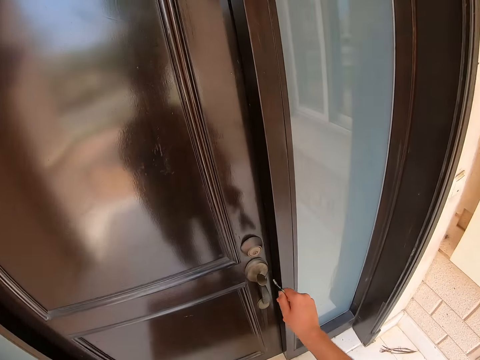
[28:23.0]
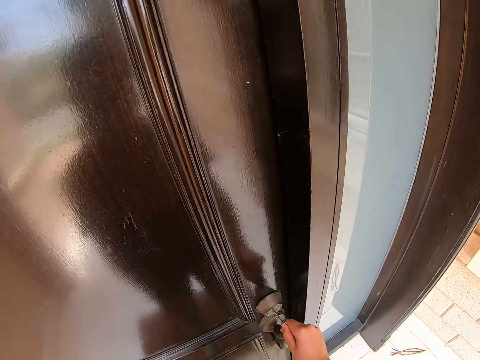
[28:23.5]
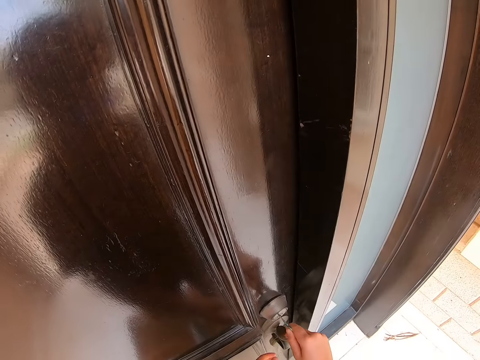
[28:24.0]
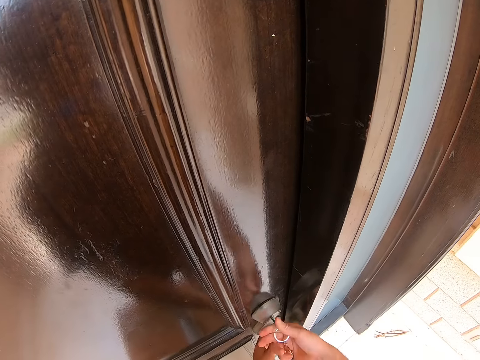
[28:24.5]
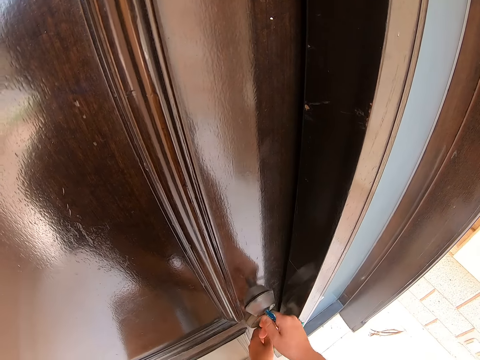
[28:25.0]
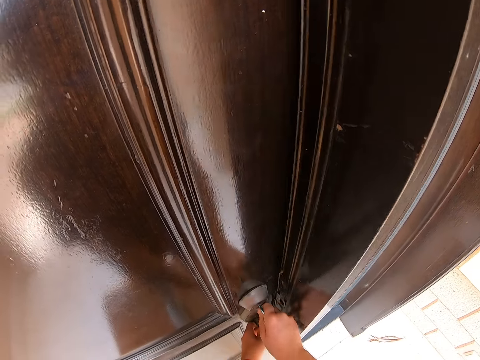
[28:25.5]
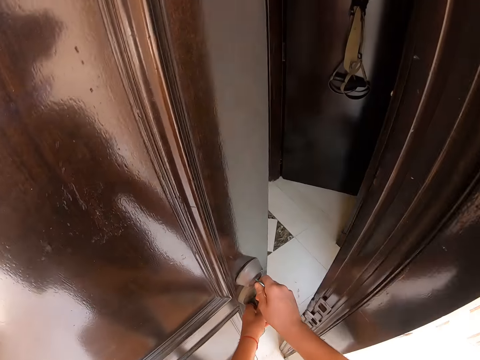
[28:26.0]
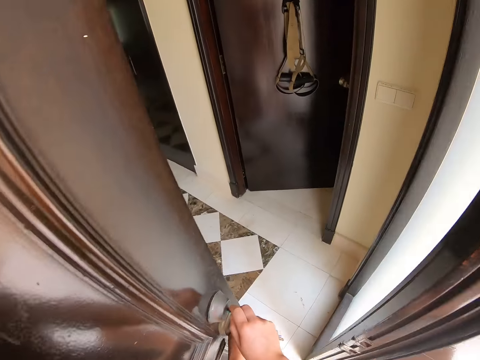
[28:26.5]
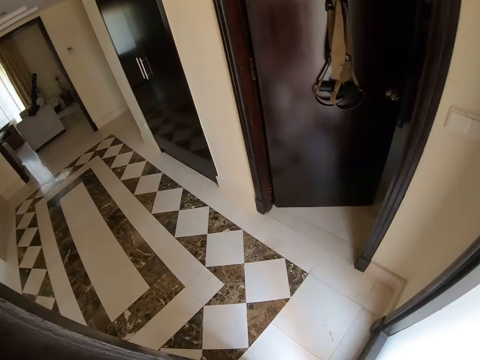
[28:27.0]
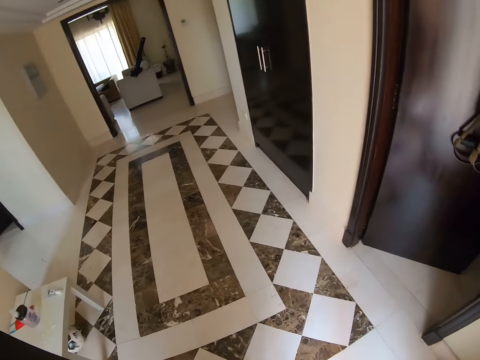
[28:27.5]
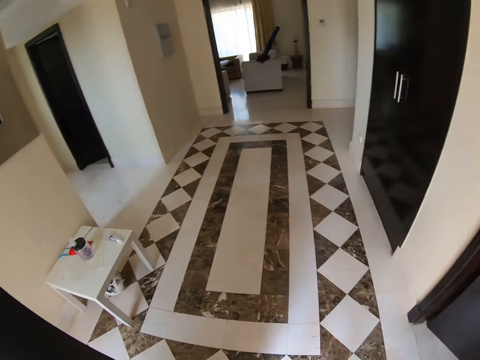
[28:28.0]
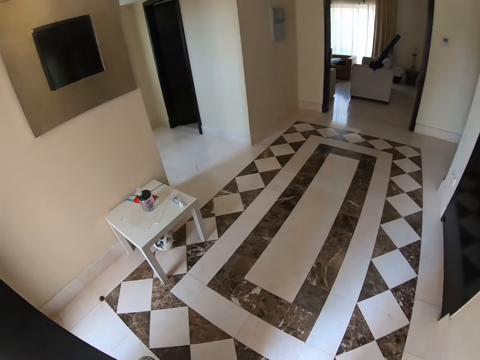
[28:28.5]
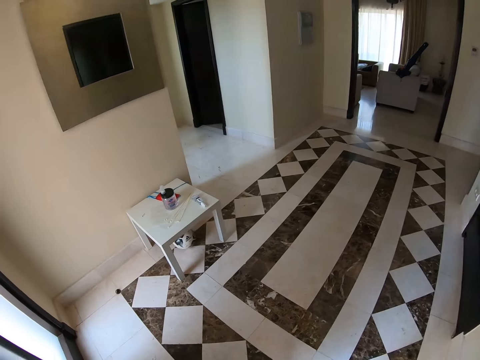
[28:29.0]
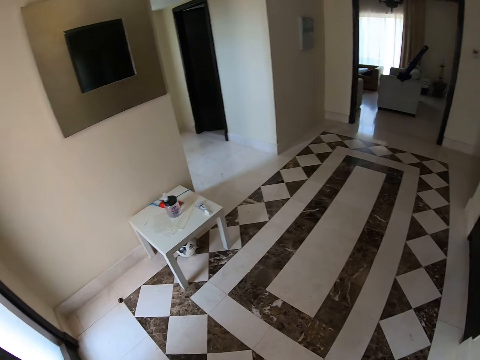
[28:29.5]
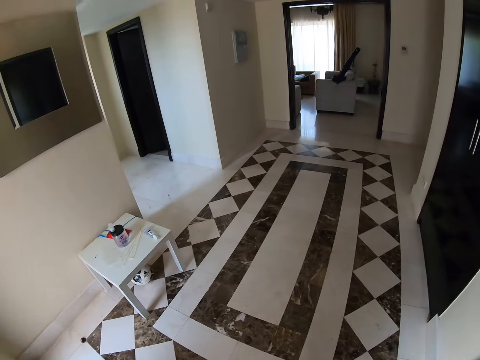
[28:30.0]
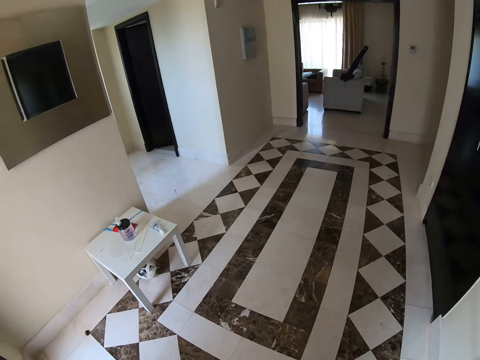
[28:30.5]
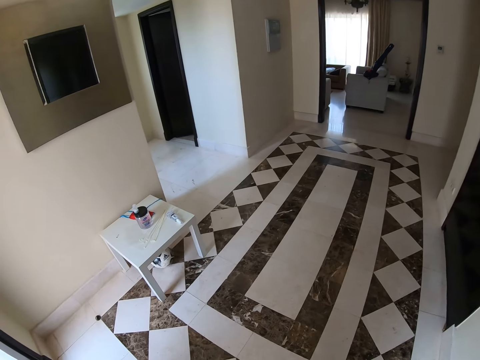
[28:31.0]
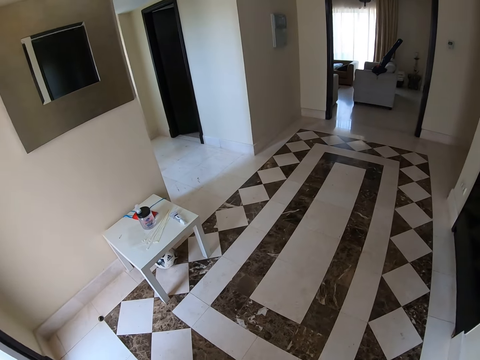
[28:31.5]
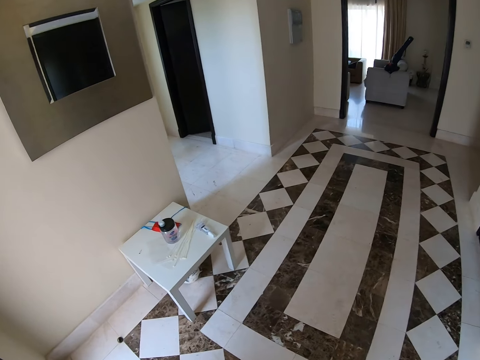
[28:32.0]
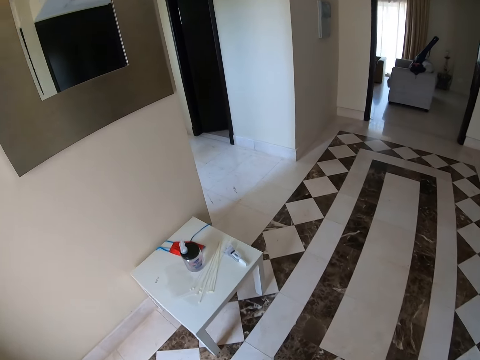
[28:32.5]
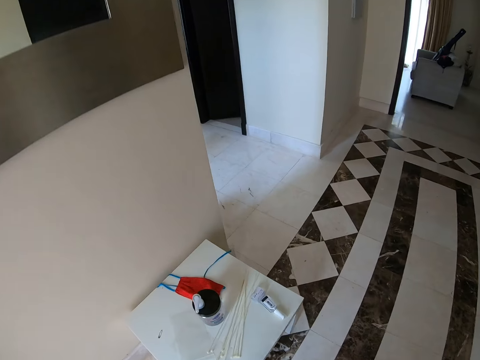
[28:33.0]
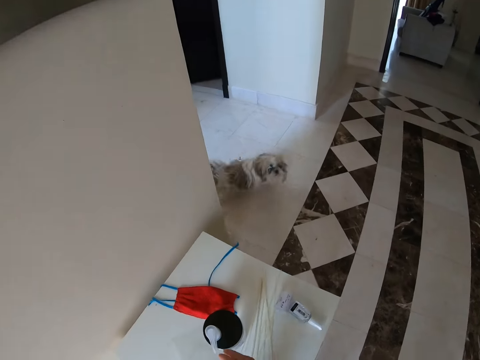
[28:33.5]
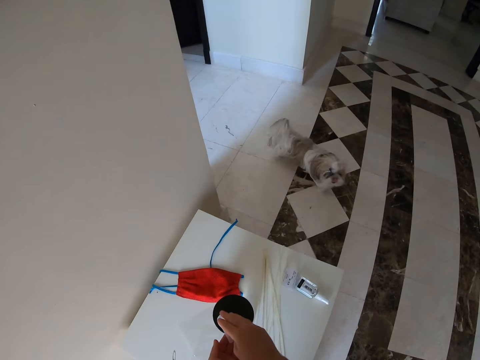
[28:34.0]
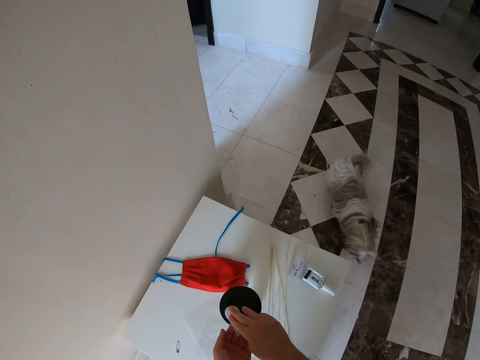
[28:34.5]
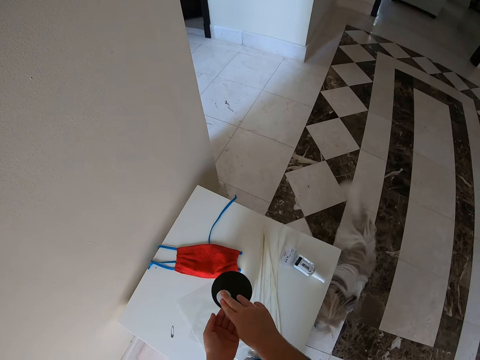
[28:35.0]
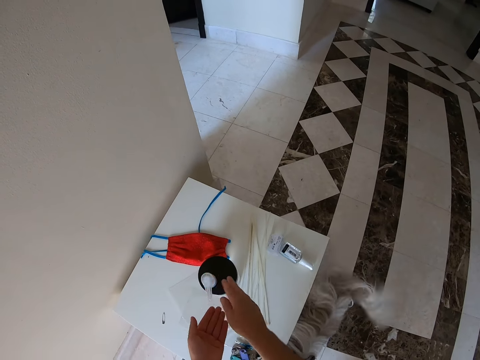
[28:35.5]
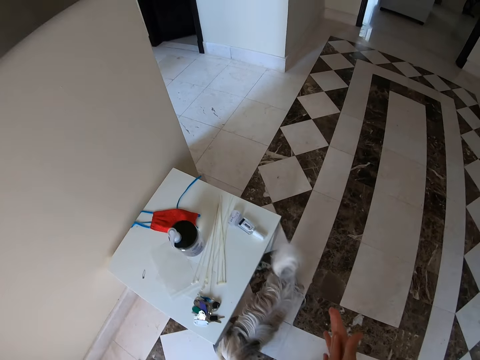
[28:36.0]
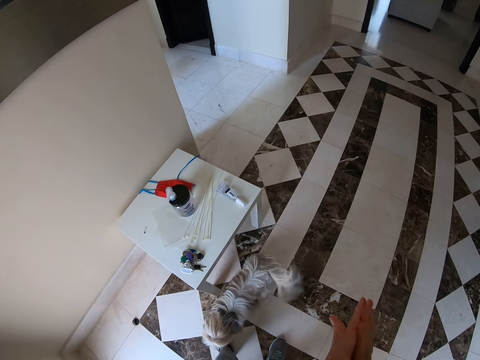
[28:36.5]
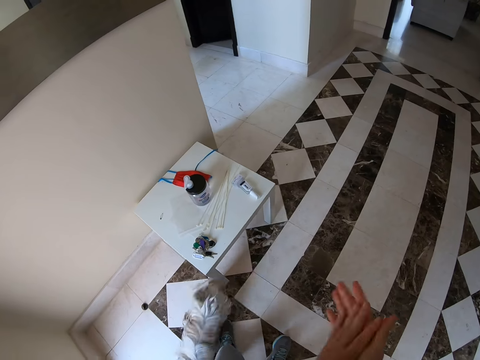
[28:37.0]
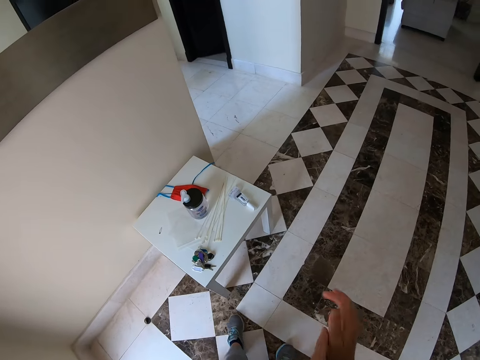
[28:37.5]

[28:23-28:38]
The camera wearer puts the key in the lock. They turn the key in the lock, open the door, enter the house and close the door. They look around and walk around. They press the hand sanitizer. They drop the key. They sanitize hands. They rub hands.

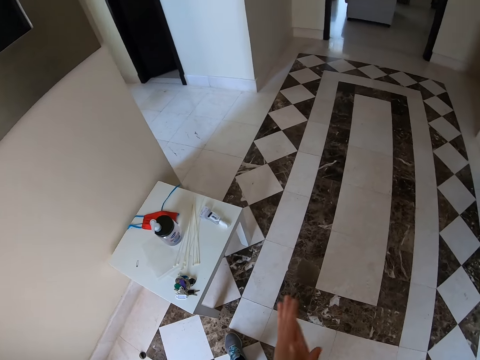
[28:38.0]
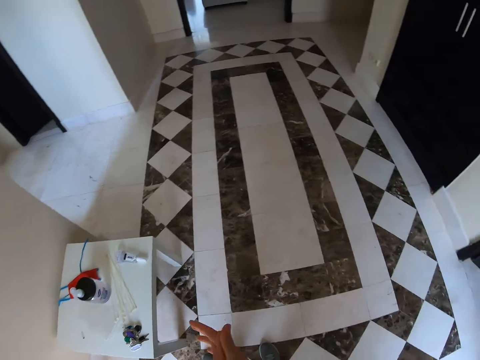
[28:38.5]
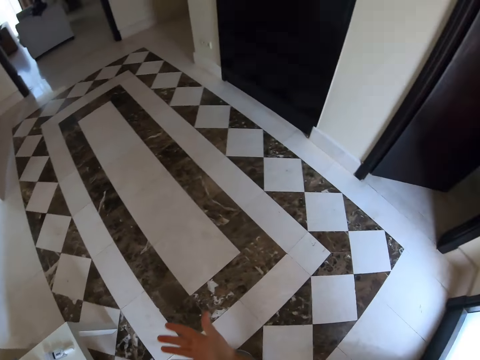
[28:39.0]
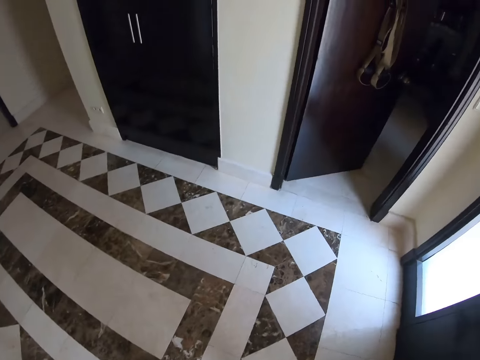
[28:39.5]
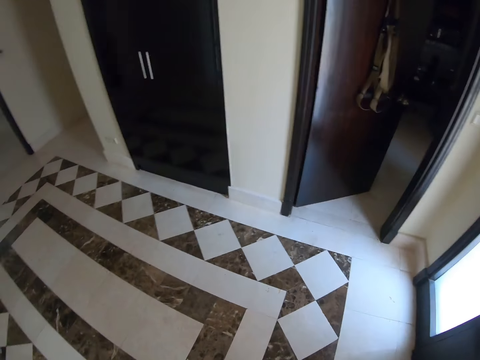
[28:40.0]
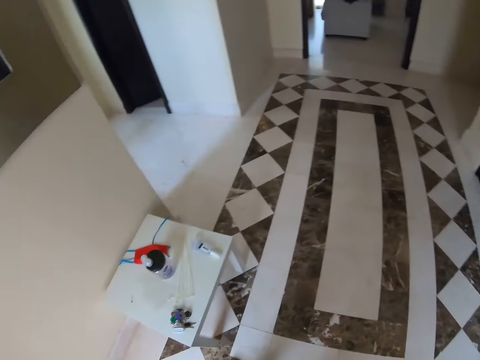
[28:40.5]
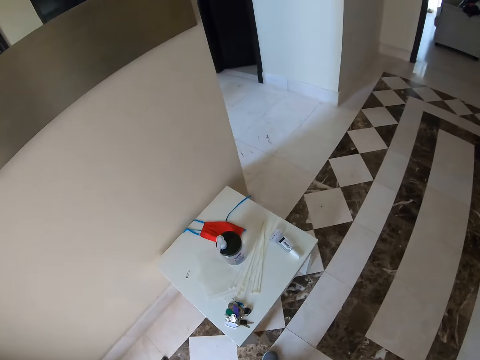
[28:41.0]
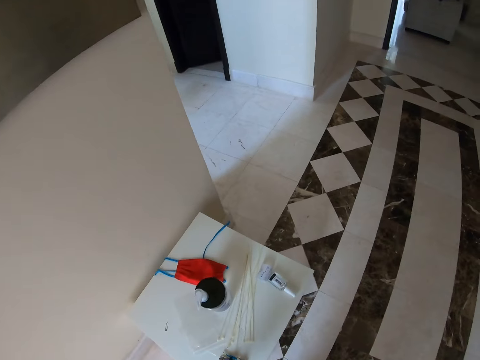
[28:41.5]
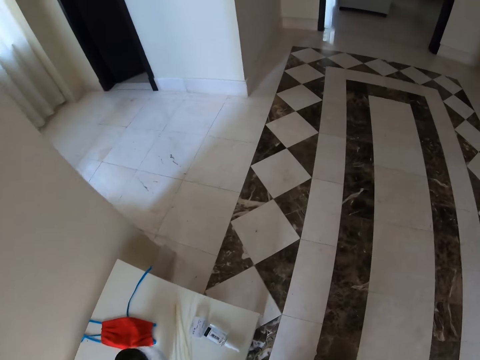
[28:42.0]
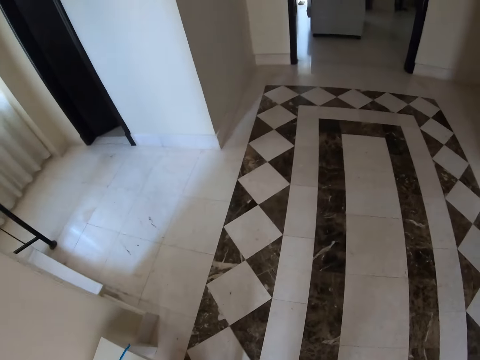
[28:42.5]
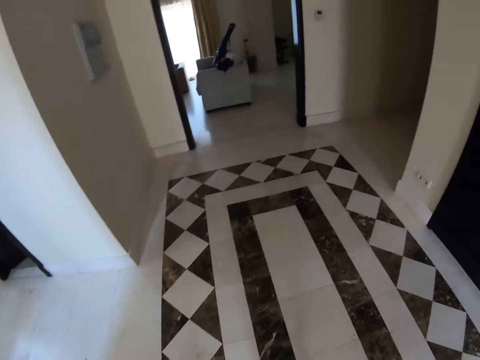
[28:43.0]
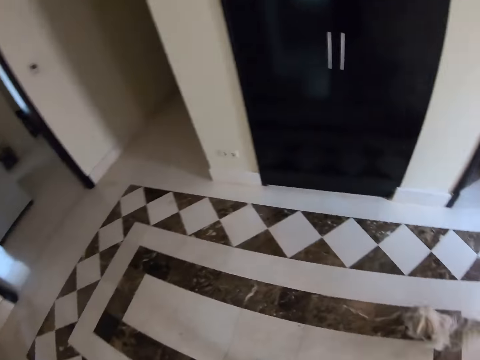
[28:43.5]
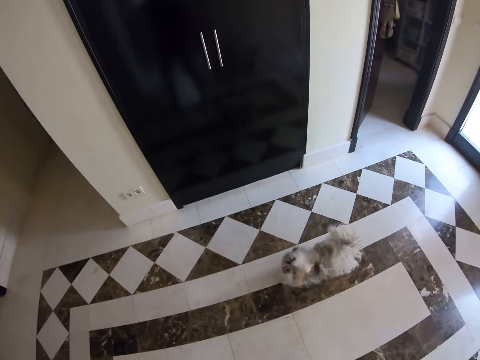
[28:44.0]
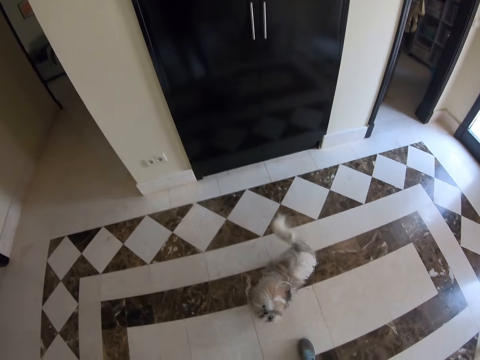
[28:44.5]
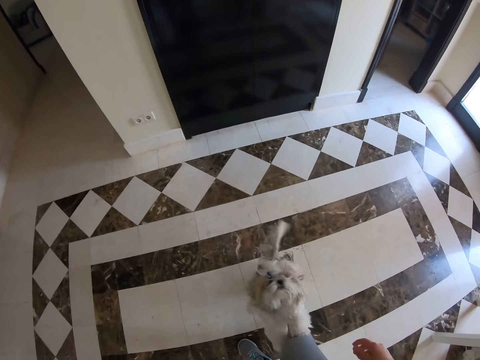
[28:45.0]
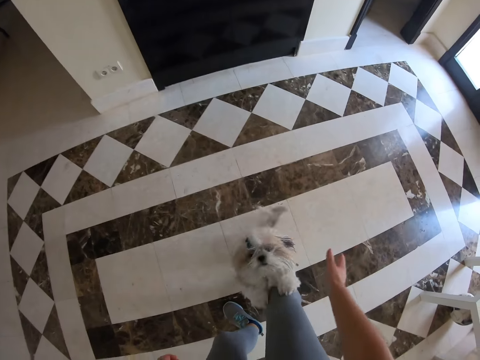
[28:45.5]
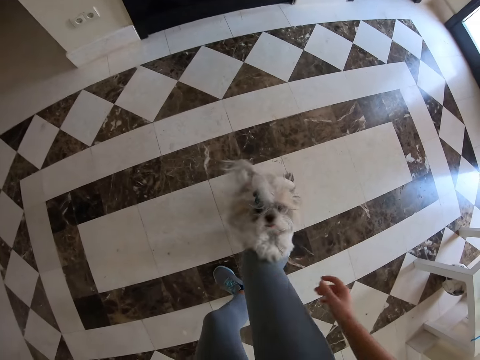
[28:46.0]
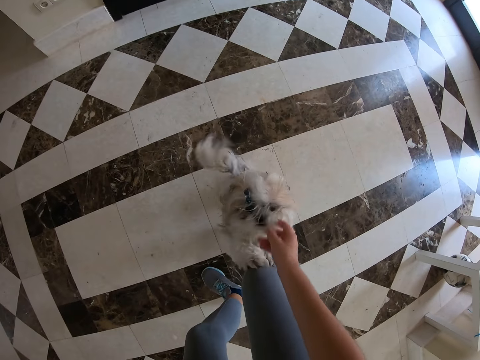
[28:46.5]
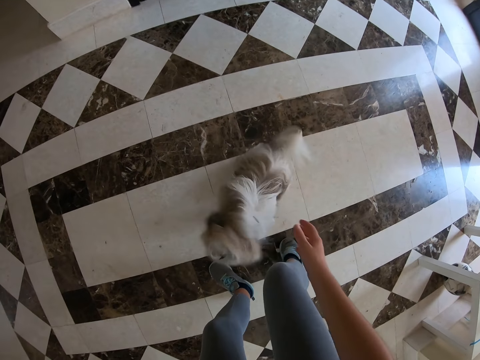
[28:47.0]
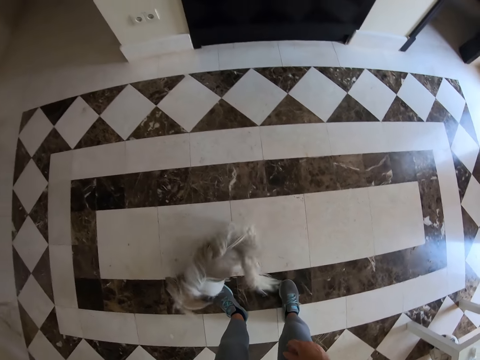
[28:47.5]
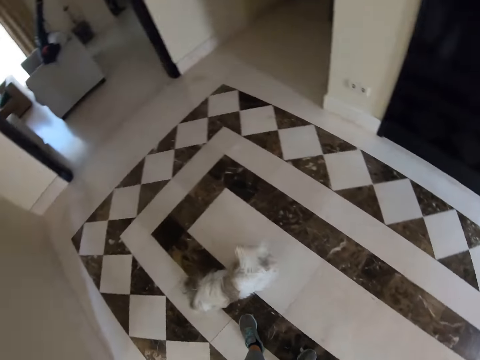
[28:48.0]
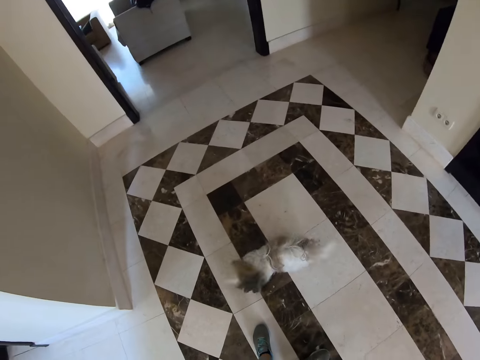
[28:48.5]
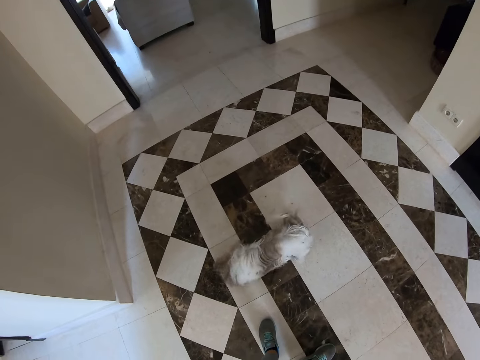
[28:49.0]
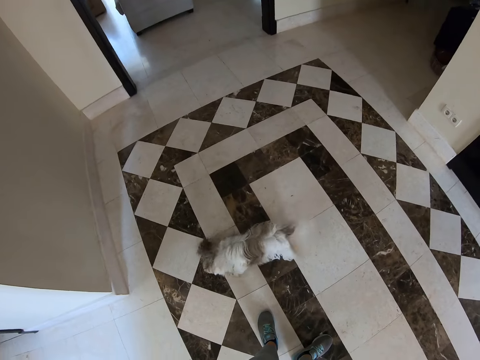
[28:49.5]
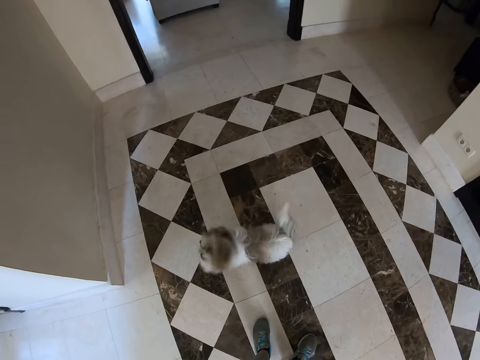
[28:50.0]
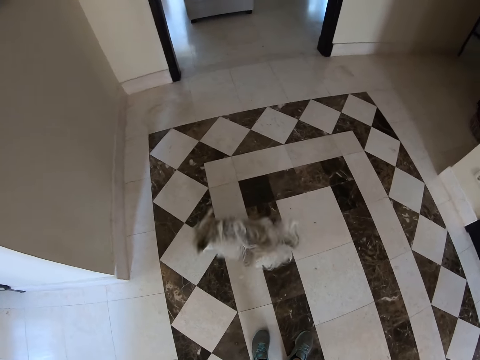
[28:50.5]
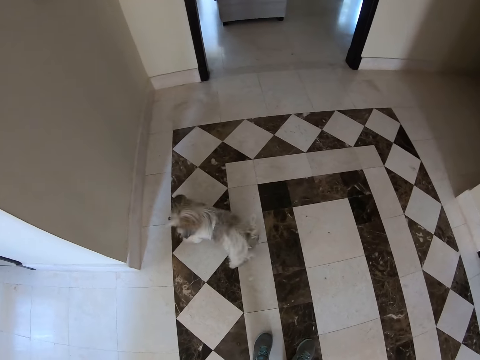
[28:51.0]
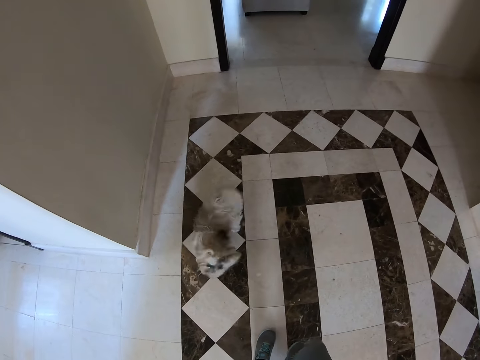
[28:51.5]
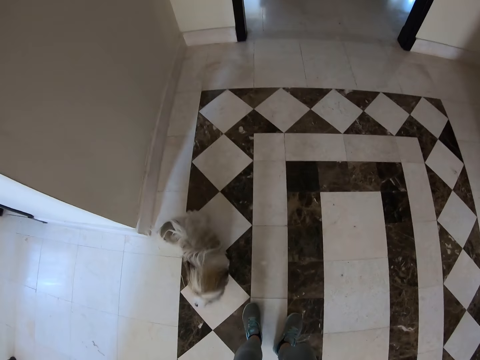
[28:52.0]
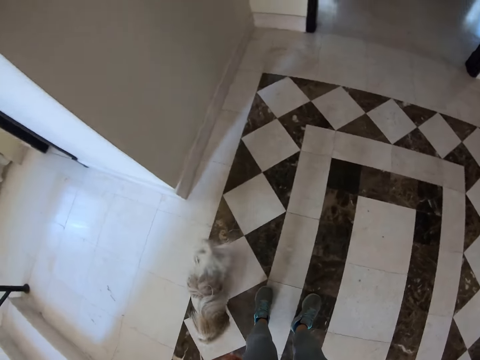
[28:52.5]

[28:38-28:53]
The camera wearer looks around the house. They walk around. They look at a dog. They play with the dog. They pet the dog. They look at the dog. They look around.
